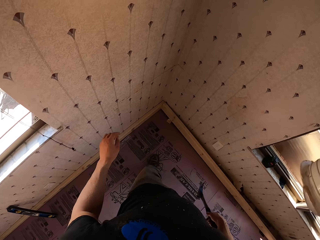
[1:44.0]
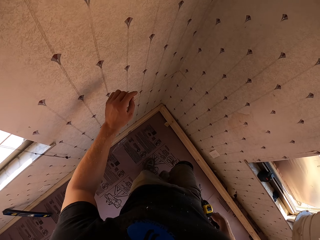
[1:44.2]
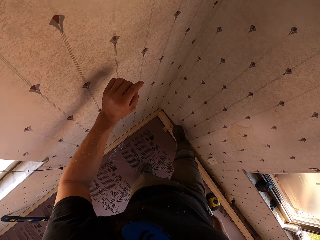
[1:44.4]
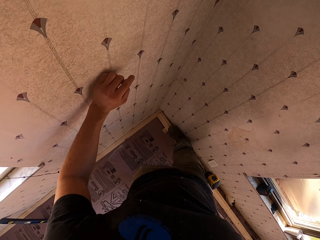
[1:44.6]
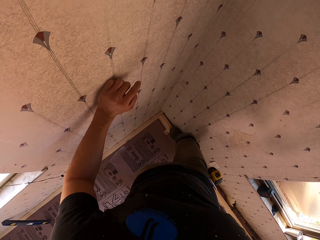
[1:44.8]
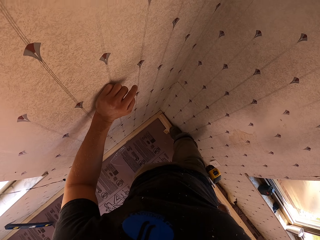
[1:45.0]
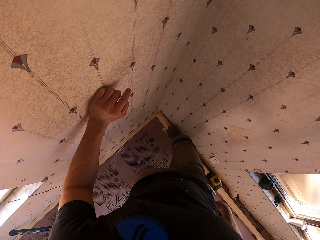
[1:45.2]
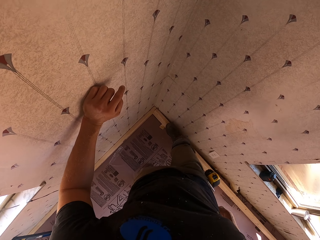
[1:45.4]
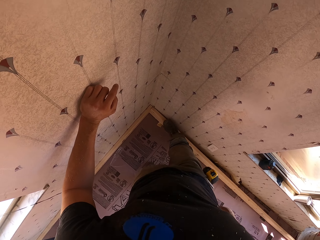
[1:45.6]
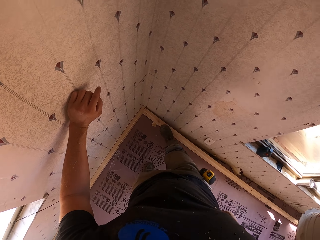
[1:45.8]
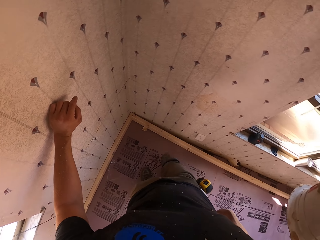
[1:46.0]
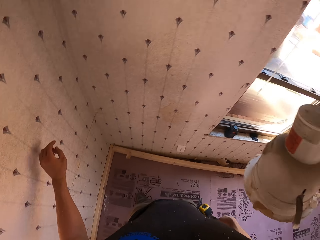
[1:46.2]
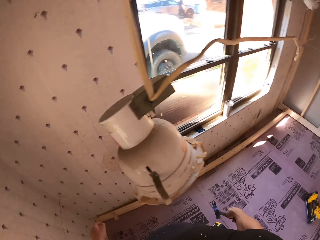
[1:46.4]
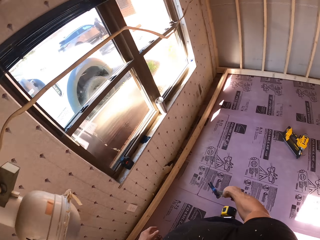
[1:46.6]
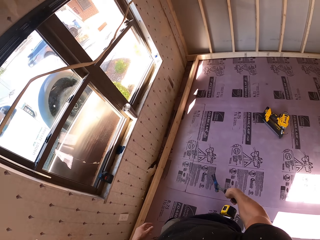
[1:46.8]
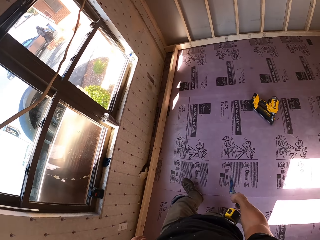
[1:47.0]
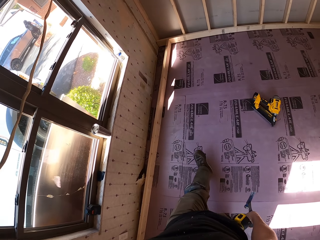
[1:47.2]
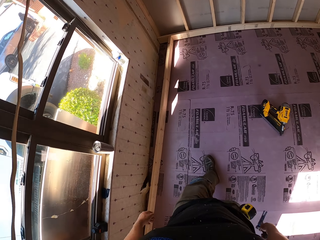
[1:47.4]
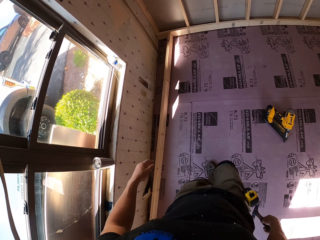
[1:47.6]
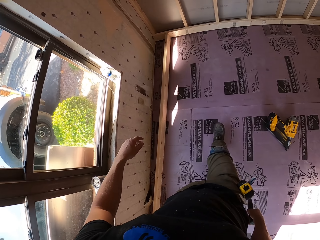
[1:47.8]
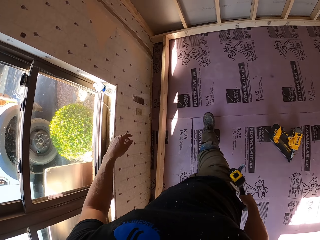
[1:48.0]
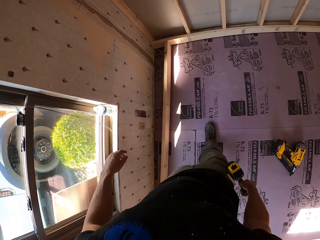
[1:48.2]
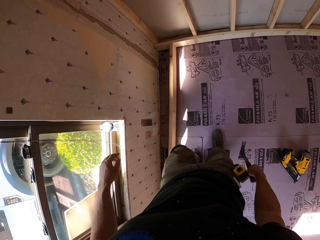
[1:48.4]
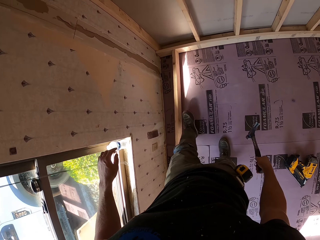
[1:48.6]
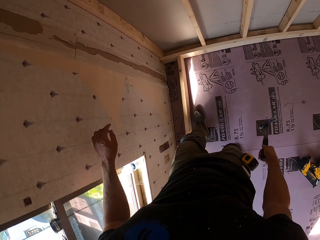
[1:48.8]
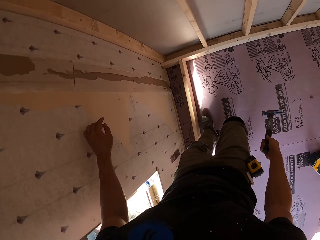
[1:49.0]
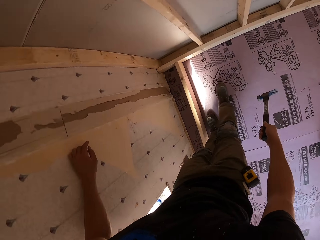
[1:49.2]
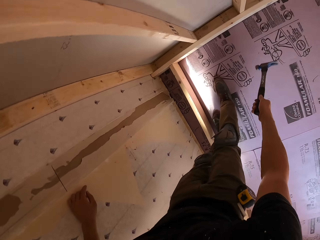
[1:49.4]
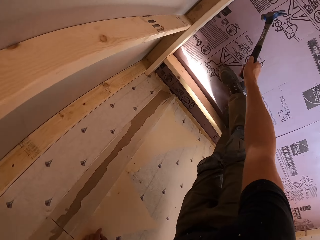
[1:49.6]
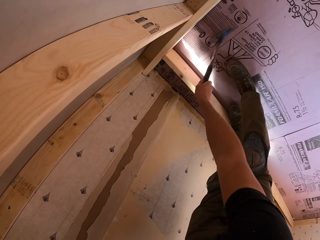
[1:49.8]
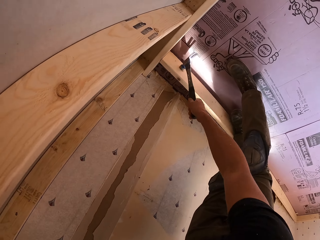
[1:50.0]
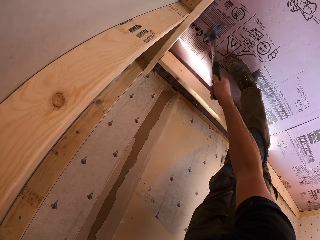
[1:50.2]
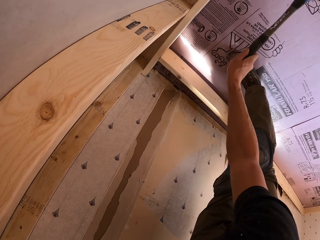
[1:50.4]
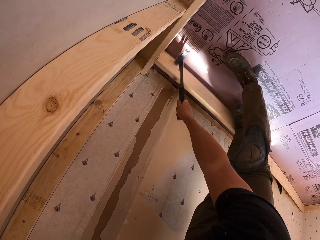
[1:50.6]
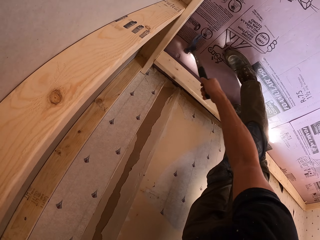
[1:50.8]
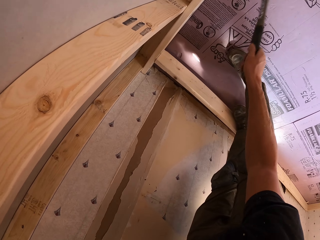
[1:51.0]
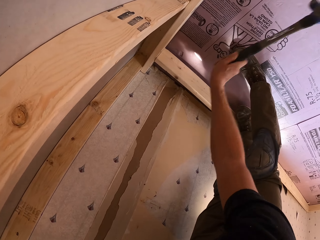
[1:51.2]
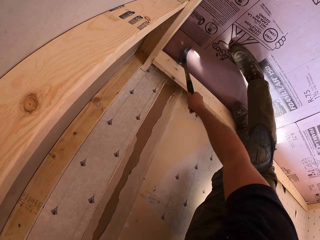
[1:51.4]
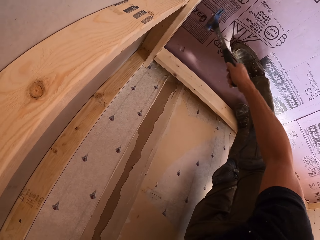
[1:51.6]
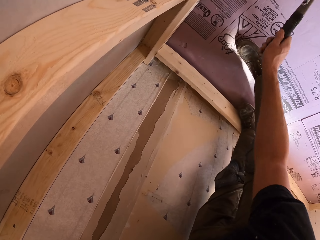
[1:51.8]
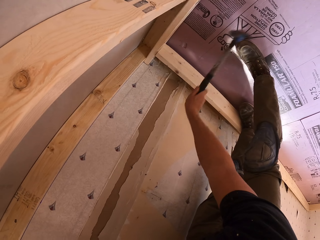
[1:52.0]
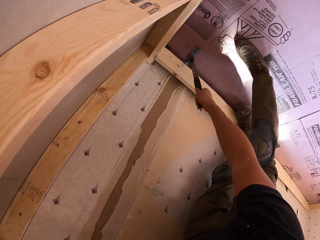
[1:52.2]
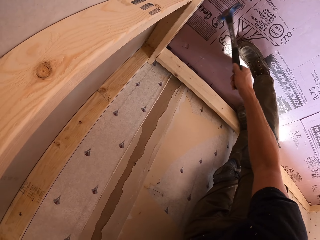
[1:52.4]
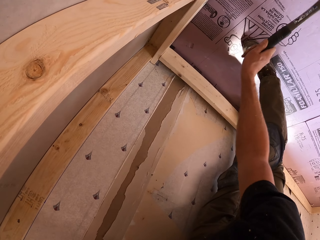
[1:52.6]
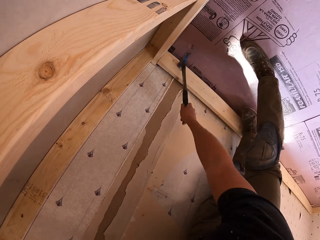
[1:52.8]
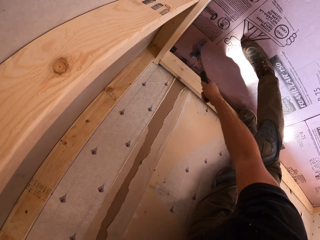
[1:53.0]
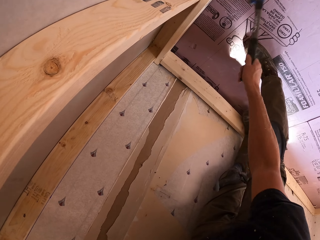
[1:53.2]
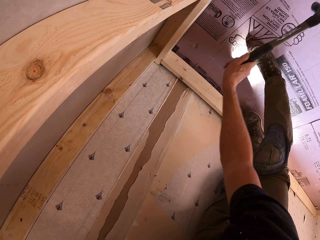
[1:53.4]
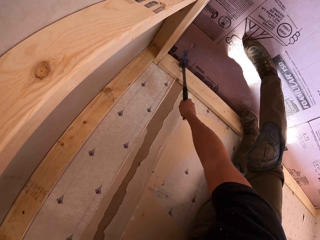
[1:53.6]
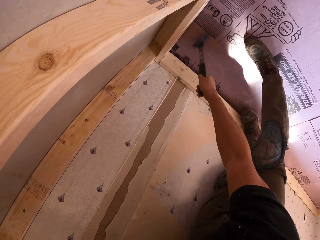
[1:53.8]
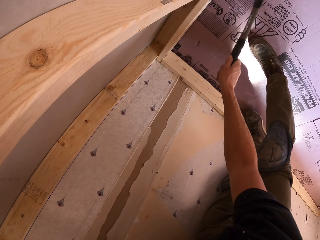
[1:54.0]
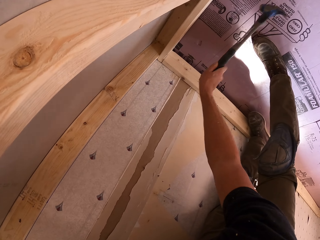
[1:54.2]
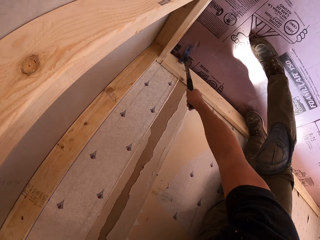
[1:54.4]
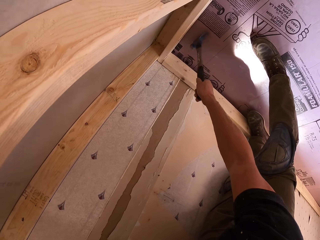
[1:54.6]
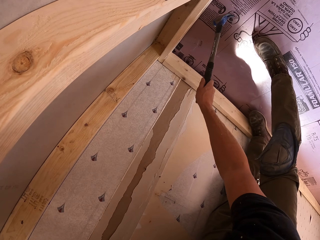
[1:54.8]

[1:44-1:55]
The camera wearer steps on wood. He holds the wall. He hits the wood with his foot. He turns around and walks forward. He hits the wood with a hammer.

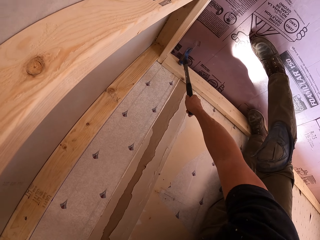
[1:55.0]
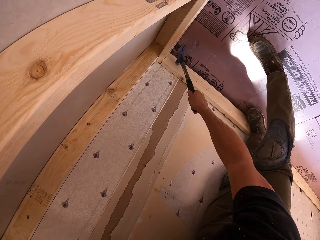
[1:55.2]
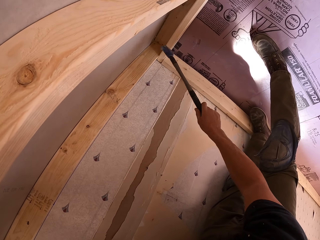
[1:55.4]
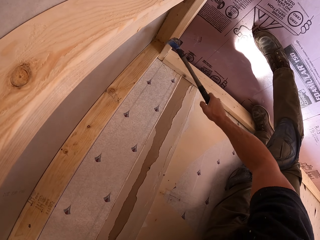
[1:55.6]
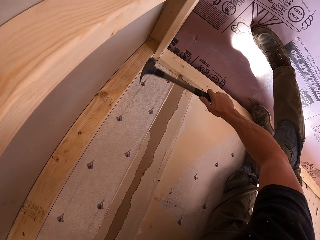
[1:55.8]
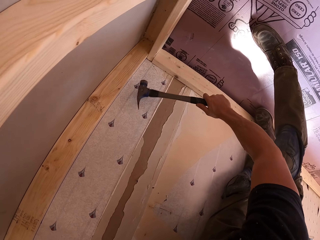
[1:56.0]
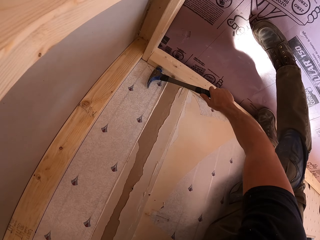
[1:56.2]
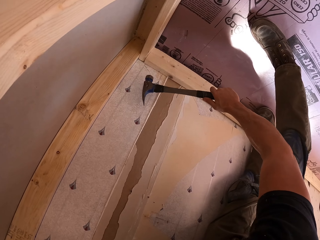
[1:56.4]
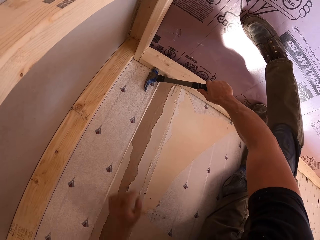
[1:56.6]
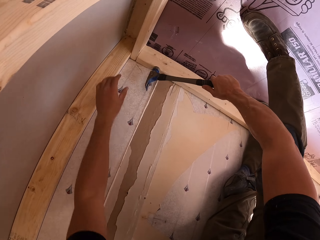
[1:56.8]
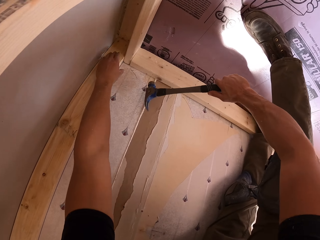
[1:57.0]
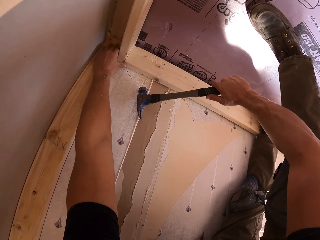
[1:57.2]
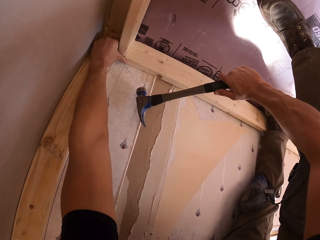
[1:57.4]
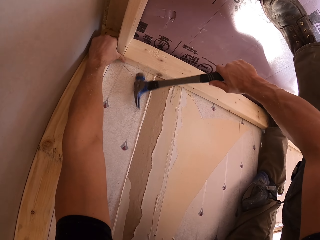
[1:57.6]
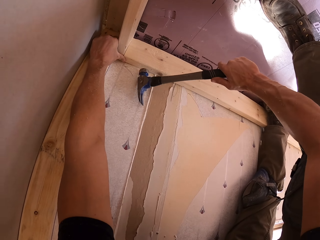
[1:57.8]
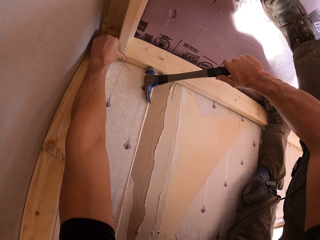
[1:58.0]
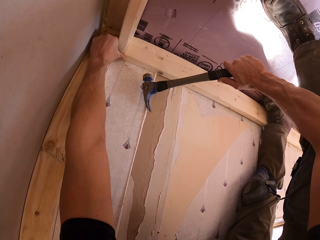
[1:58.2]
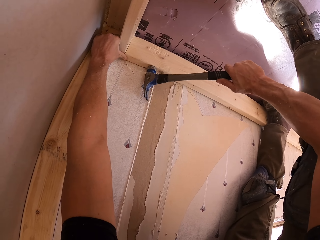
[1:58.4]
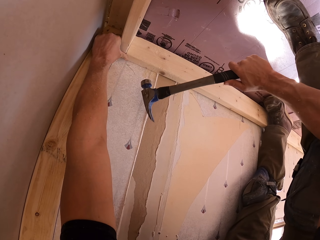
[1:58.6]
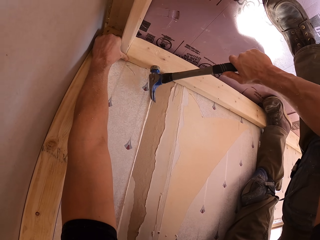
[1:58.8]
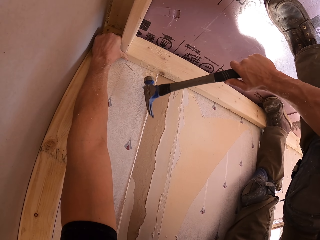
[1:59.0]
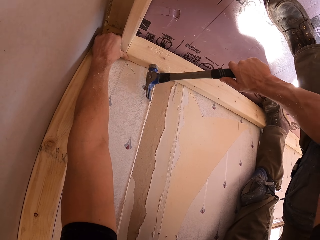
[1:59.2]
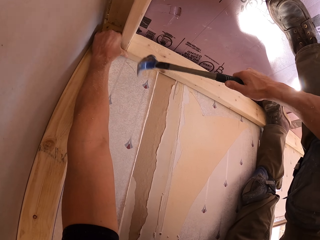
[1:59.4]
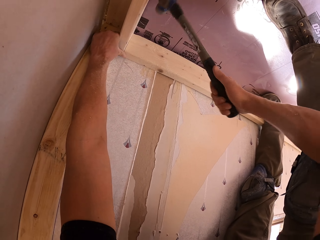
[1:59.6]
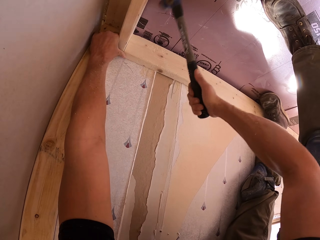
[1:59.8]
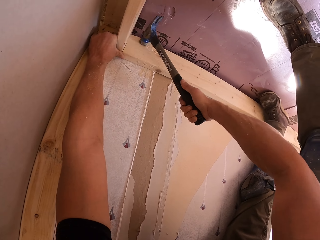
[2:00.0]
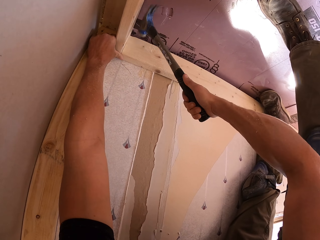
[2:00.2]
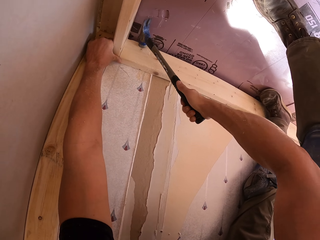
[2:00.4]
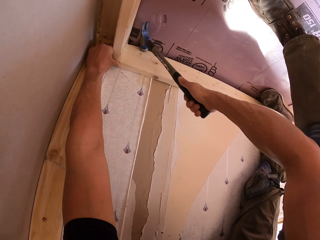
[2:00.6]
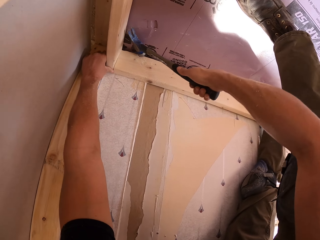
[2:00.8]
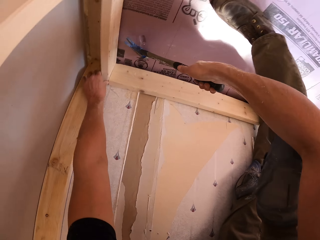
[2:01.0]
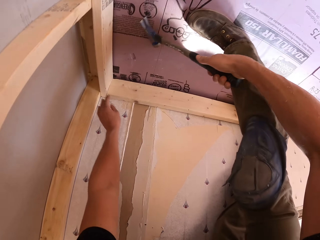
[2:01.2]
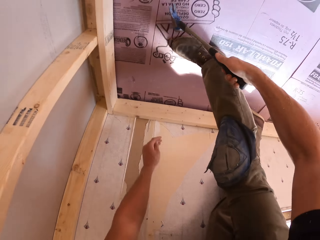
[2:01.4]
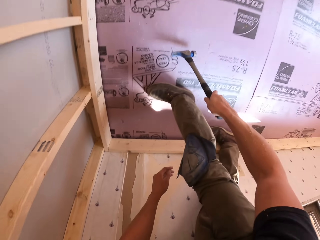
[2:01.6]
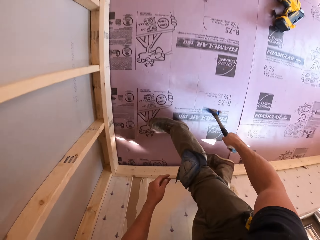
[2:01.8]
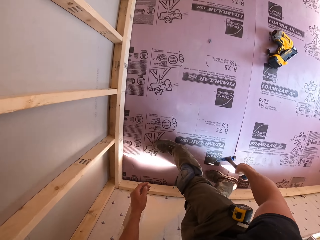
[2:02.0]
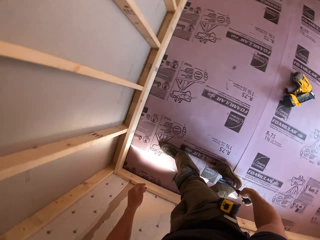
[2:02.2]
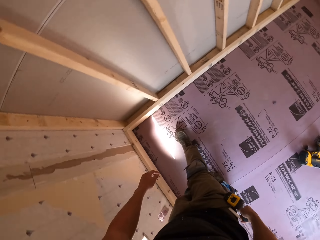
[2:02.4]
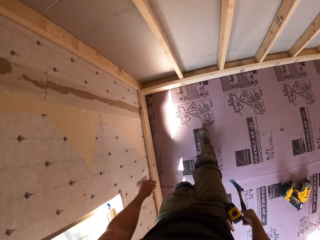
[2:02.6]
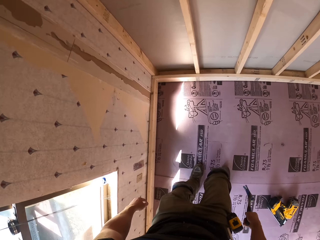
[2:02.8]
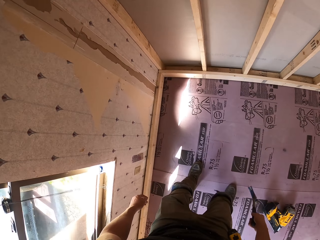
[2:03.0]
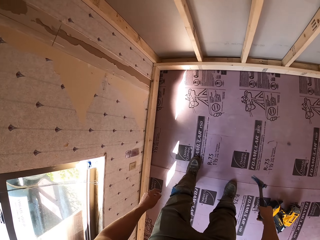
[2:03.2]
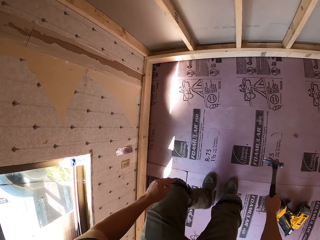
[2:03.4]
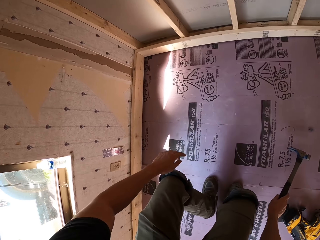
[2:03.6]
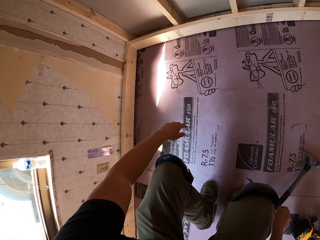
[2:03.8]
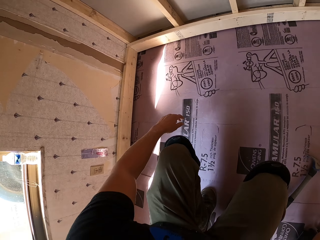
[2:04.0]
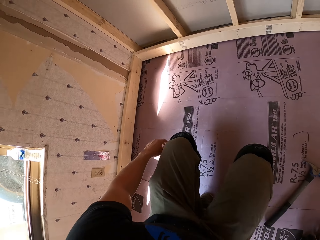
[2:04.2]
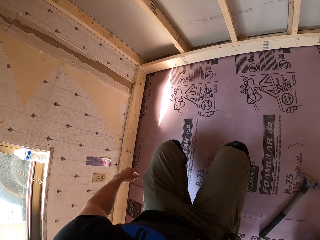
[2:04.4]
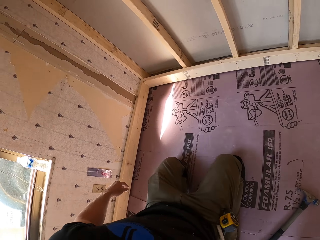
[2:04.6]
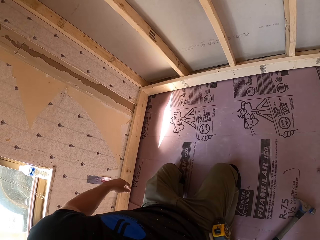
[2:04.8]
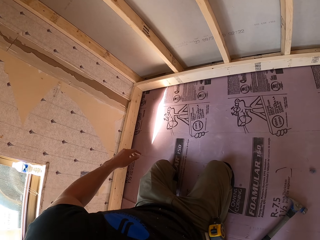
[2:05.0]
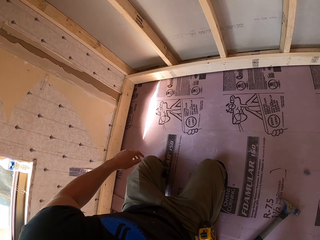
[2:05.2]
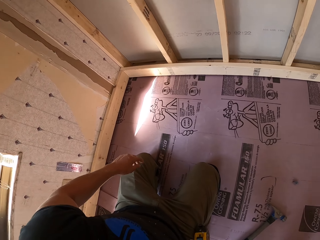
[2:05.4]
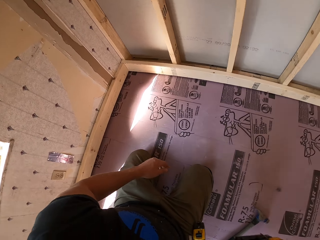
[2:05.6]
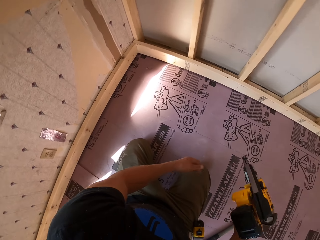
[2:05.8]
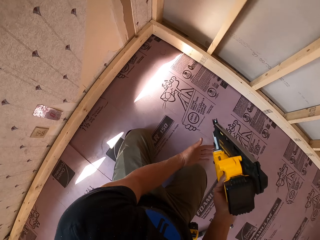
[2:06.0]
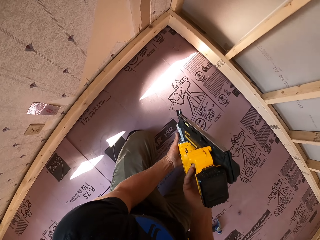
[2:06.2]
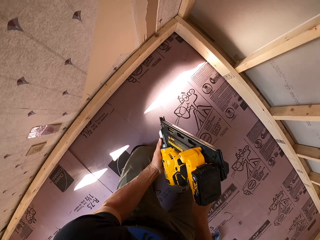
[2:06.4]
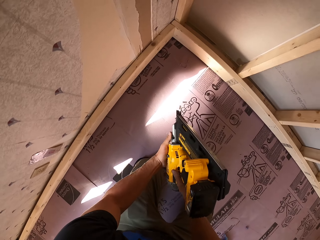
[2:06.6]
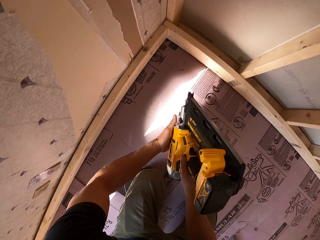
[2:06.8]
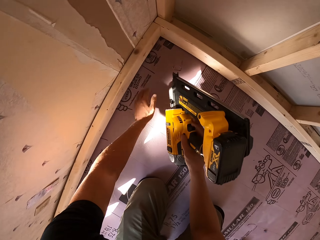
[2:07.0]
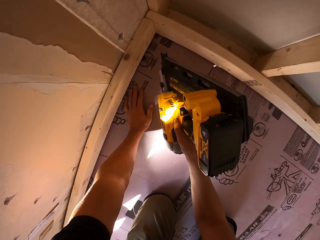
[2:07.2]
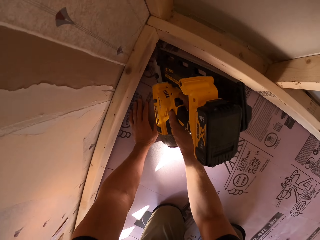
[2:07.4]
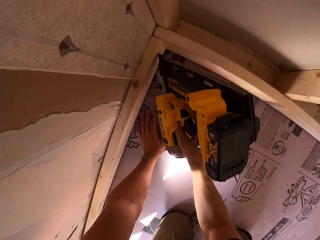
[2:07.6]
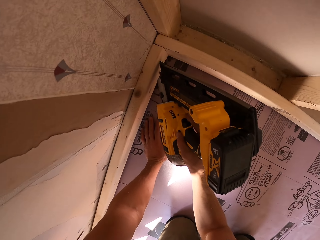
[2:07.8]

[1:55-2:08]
The camera wearer holds the wood. They stand up. They kneel down. They drop the hammer. They use a nail gun. They pick up a driller.
